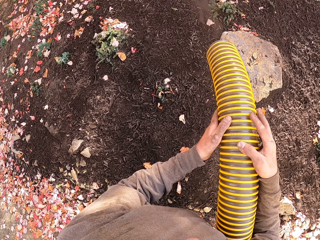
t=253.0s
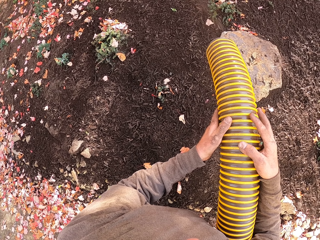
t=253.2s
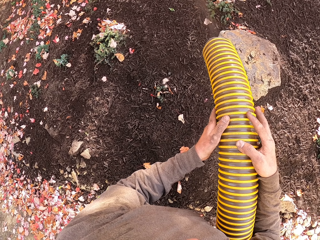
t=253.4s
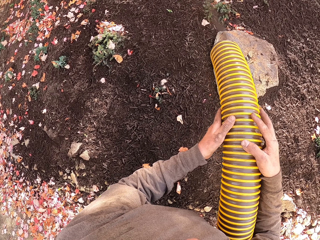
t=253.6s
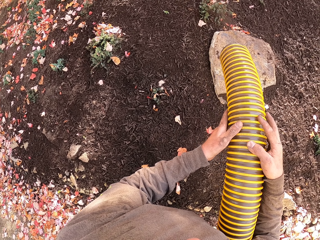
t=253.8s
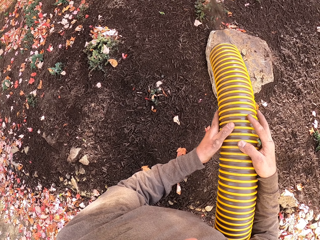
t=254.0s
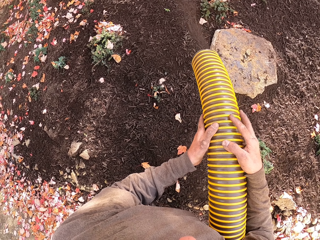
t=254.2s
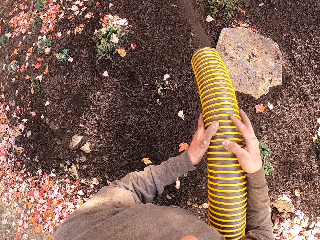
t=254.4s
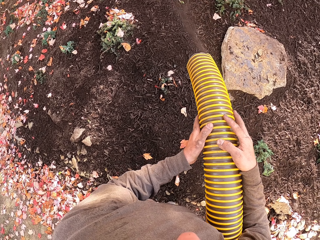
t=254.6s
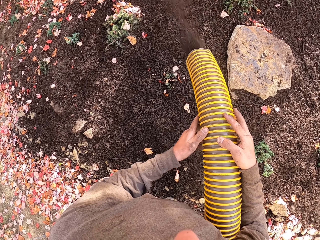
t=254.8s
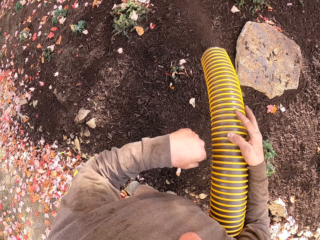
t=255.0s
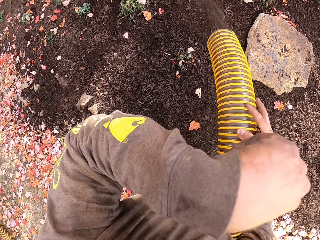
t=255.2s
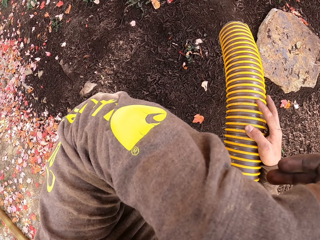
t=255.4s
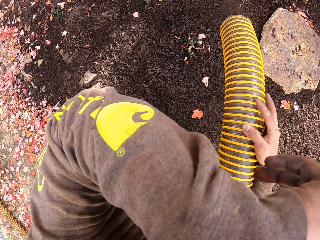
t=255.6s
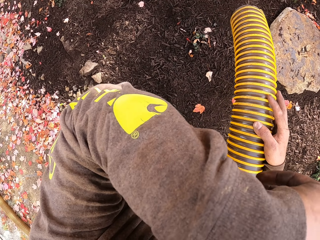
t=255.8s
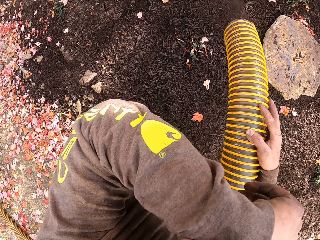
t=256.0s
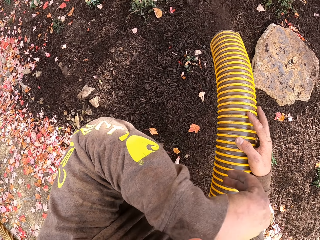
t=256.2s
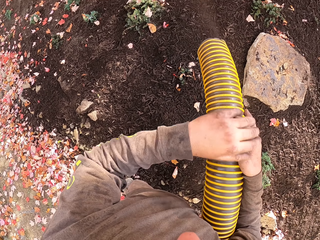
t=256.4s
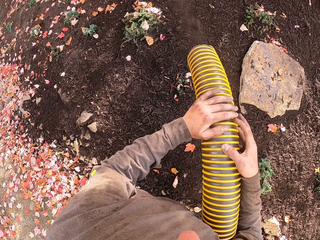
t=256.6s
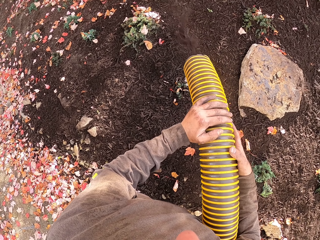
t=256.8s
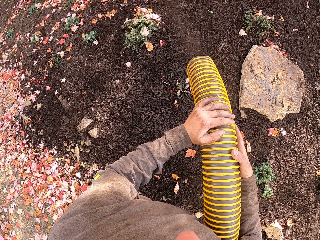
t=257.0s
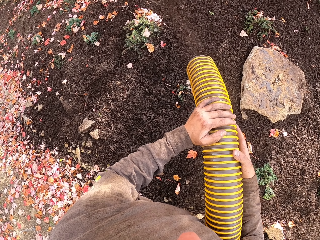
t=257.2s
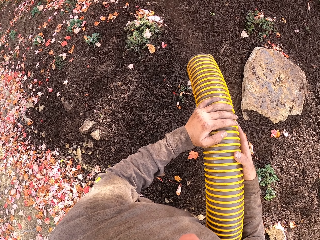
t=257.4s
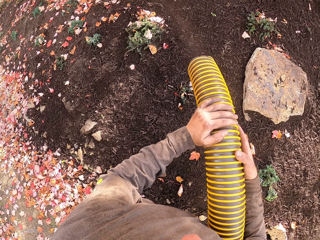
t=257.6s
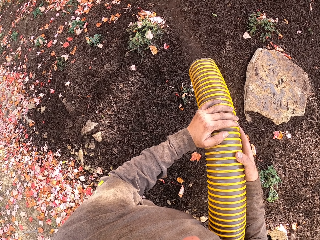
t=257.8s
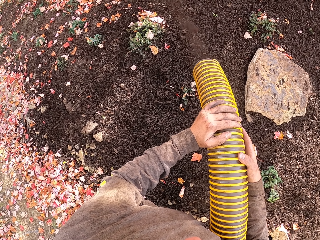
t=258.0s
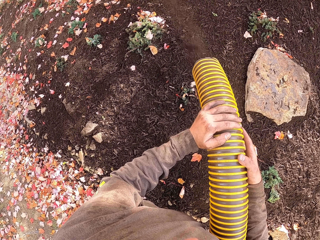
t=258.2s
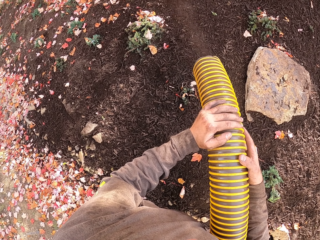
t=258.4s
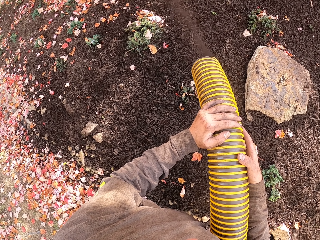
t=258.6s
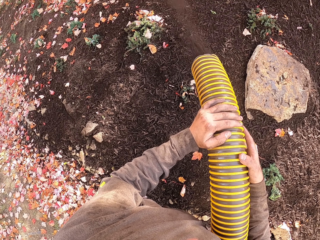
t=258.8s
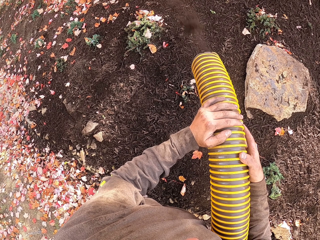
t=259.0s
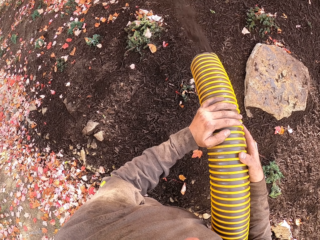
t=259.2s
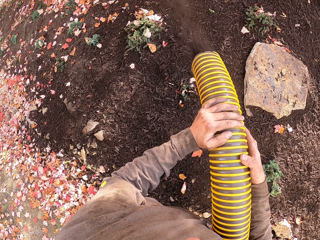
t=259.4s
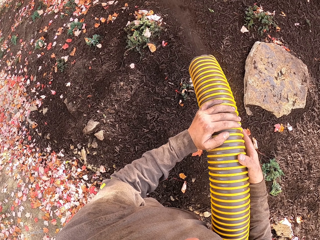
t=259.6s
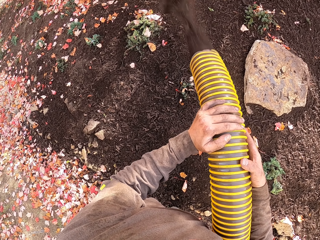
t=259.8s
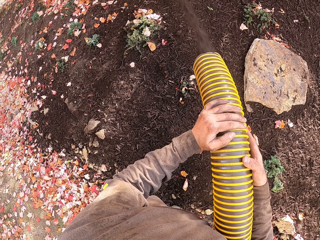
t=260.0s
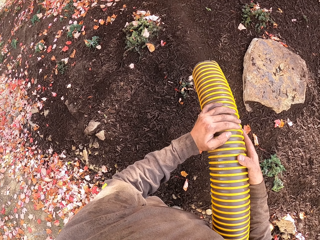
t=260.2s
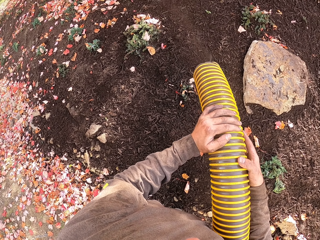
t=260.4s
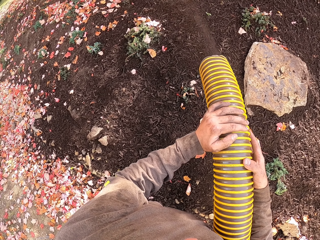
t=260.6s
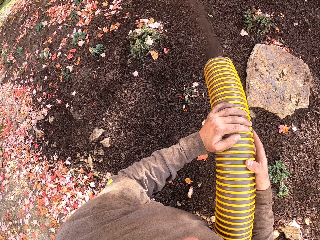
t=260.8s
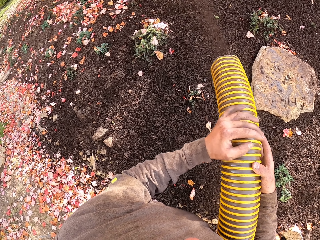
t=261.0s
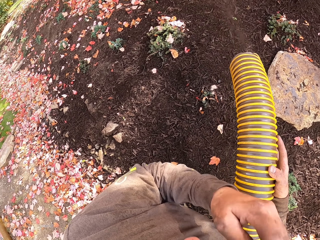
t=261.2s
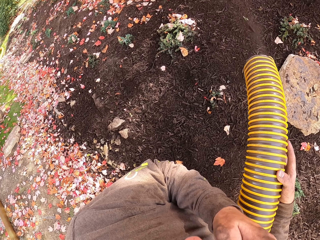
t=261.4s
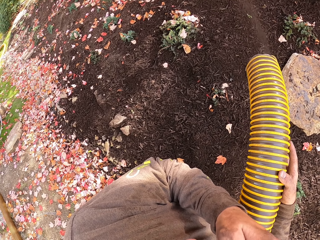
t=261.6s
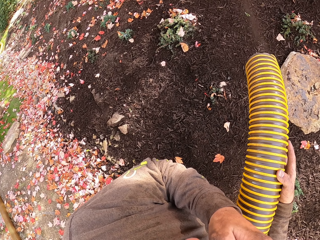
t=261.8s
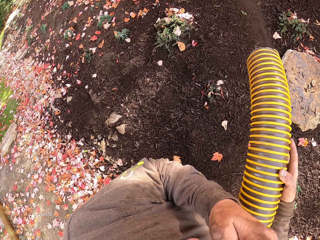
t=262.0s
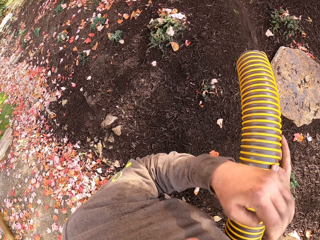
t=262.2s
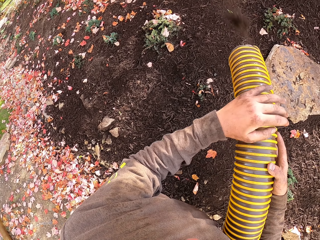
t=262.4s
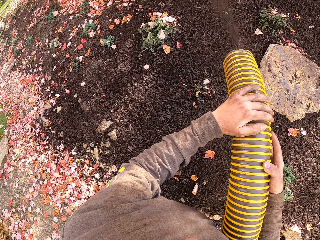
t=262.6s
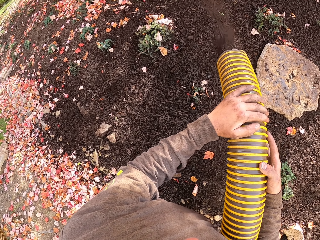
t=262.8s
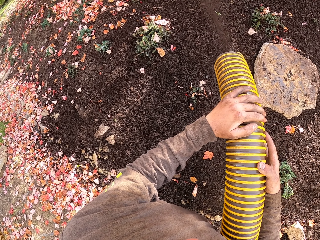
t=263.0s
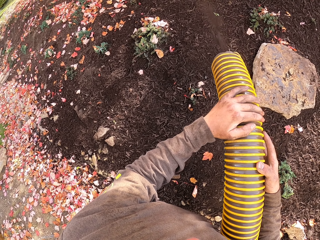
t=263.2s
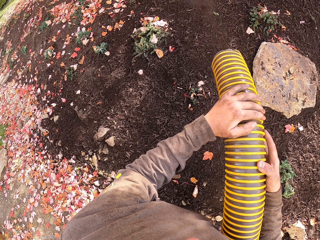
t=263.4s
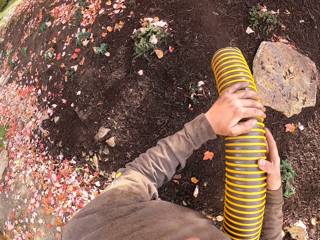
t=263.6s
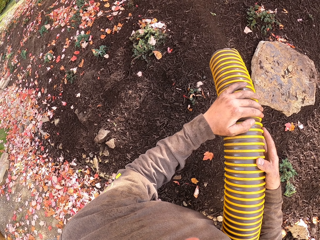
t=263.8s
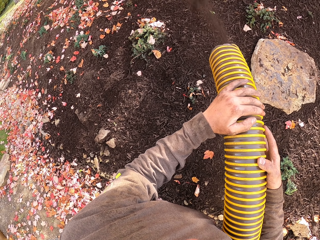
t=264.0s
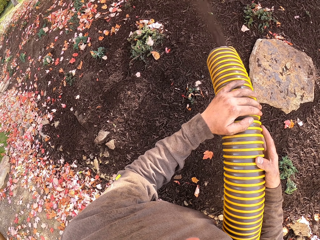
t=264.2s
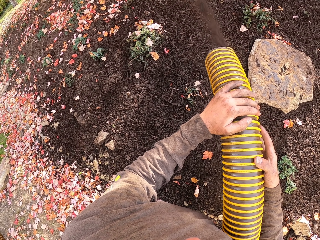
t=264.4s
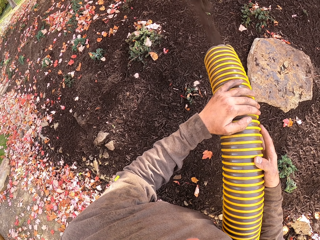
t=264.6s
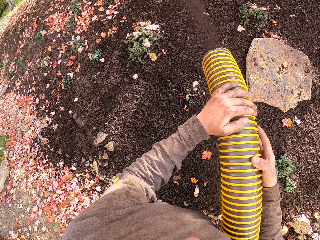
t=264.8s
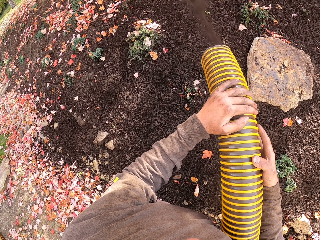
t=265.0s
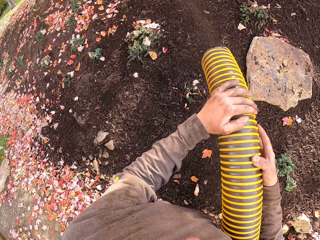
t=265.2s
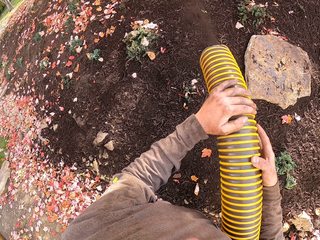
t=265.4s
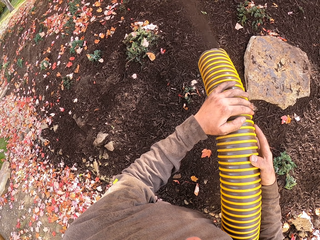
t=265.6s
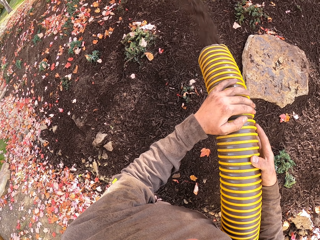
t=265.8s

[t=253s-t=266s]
The camera wearer lifts his left hand towards his face. He holds the plastic pipe with the right hand. He moves his hand. He holds the plastic pipe with both hands. He lifts his left hand. He lowers his left hand.

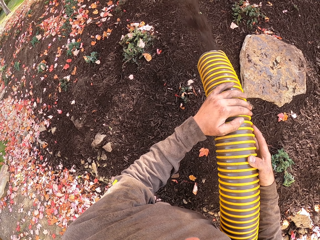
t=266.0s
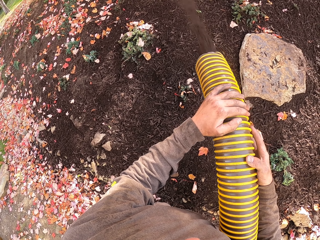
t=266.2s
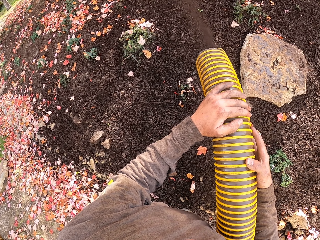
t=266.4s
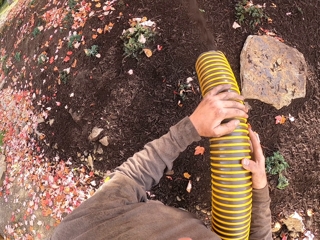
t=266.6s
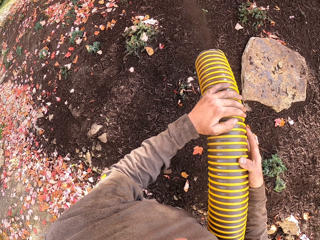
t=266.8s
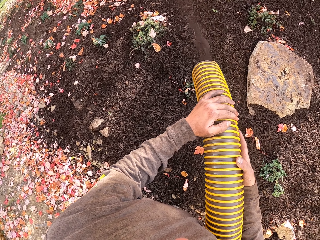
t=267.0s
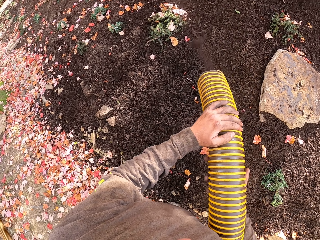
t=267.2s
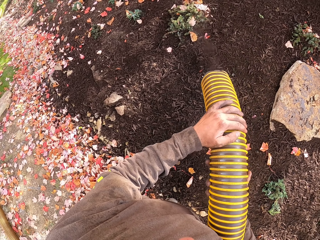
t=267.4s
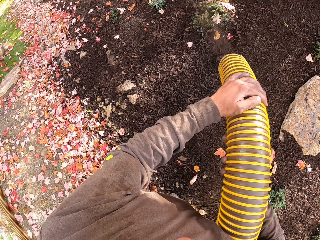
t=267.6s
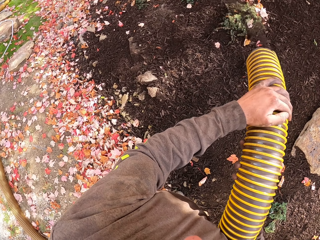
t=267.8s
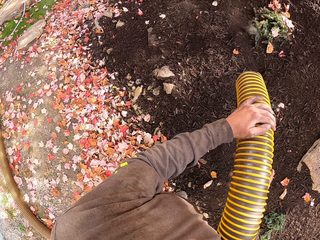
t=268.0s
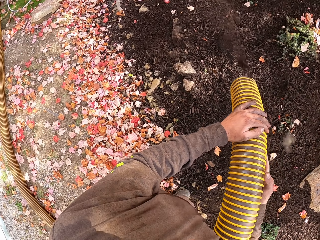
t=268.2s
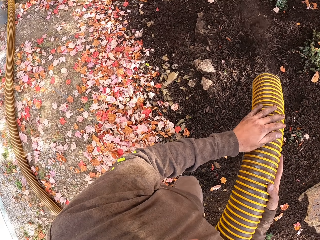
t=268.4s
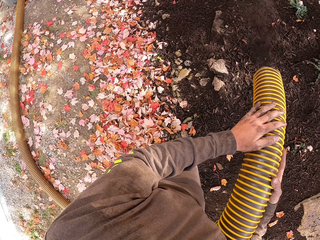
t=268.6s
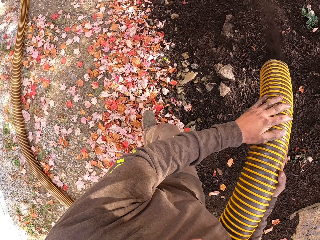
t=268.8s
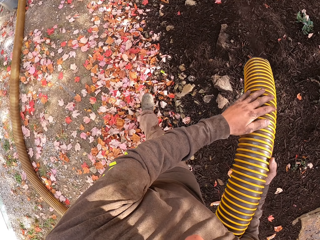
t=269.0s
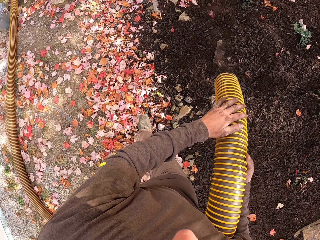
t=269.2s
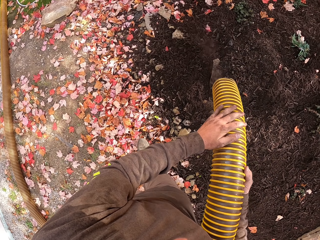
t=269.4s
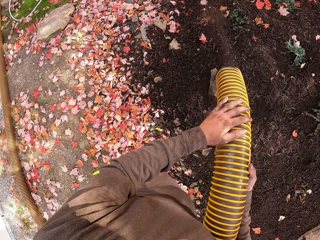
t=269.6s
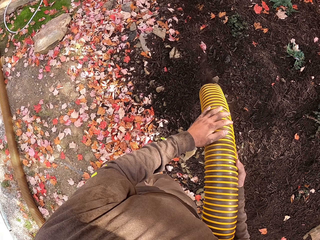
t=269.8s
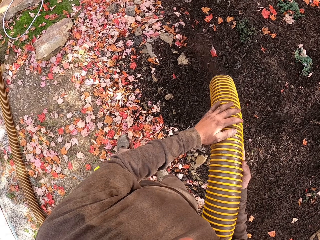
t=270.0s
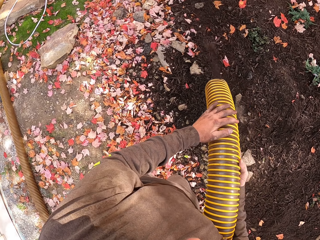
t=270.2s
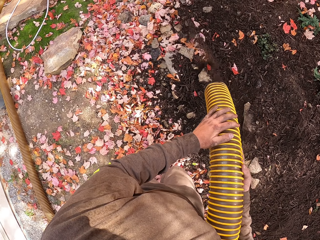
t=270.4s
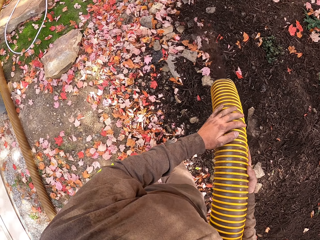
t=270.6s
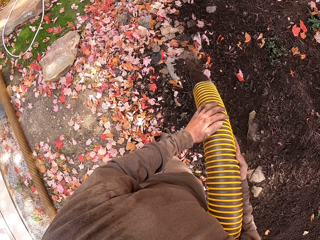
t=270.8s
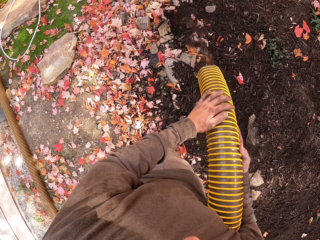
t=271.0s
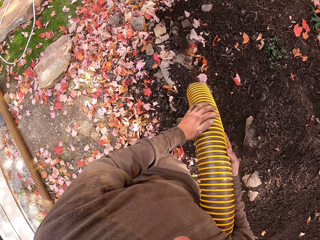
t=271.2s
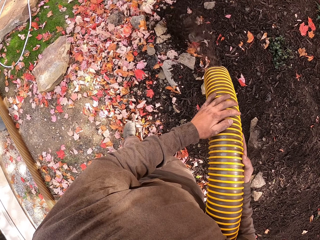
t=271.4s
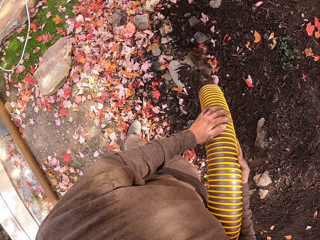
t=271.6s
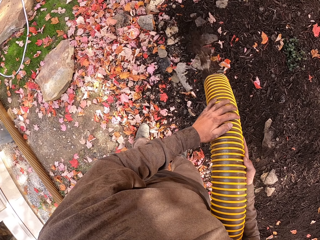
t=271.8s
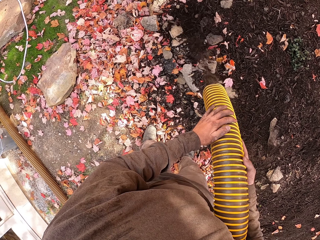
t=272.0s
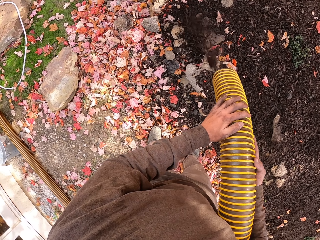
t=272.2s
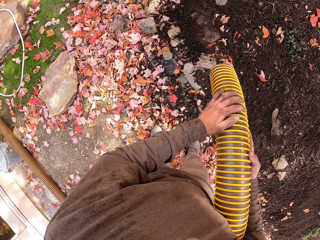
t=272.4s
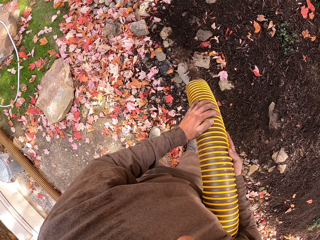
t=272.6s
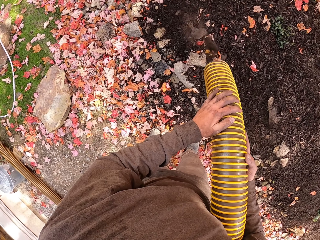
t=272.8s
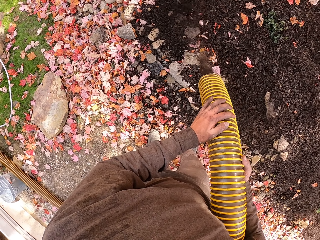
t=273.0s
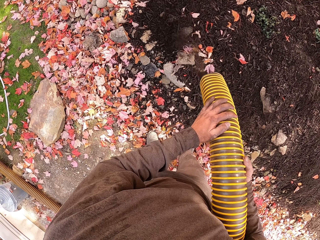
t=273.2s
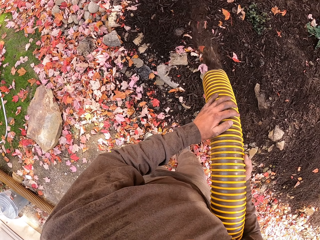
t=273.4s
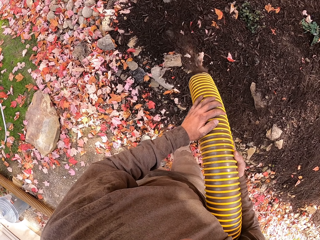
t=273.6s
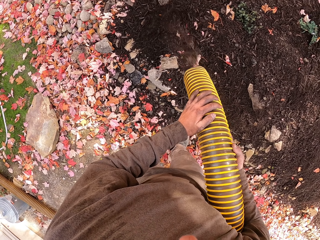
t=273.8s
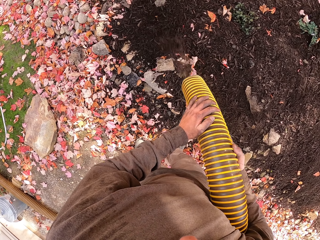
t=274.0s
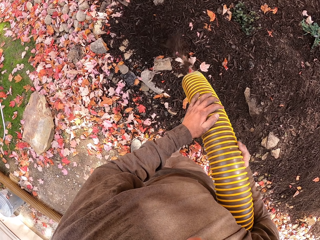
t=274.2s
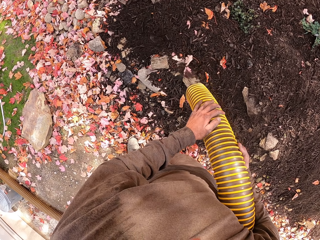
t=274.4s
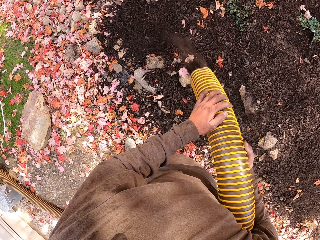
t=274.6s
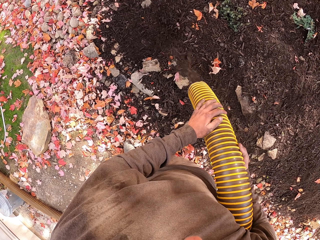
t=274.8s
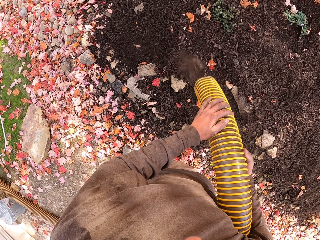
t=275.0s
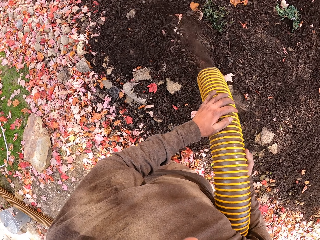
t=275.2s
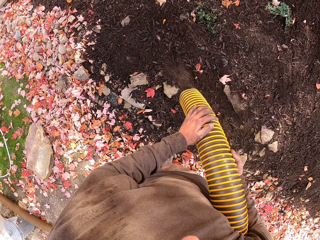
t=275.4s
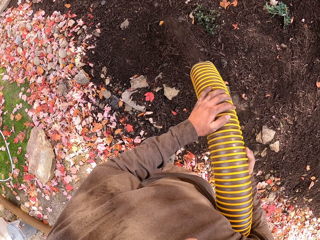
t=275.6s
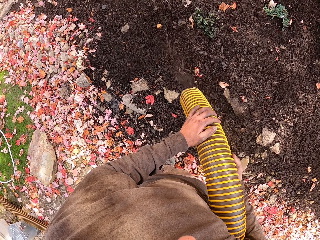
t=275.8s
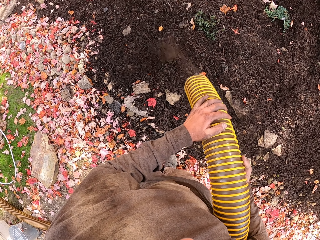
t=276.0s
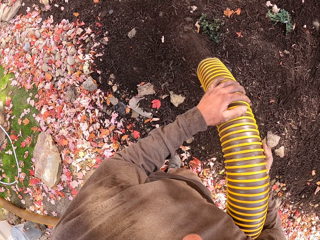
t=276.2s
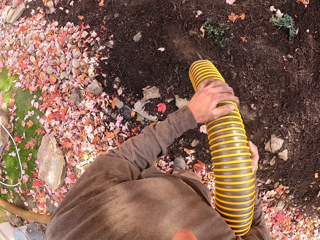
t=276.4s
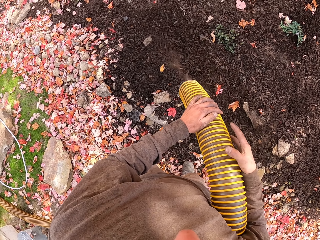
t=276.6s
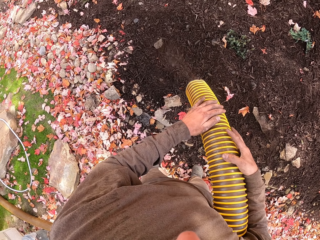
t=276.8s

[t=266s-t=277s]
The camera wearer holds at the bottom of the pipe. They move their hands and move around. They spill the soil on the flowers. They swing the pipe.
